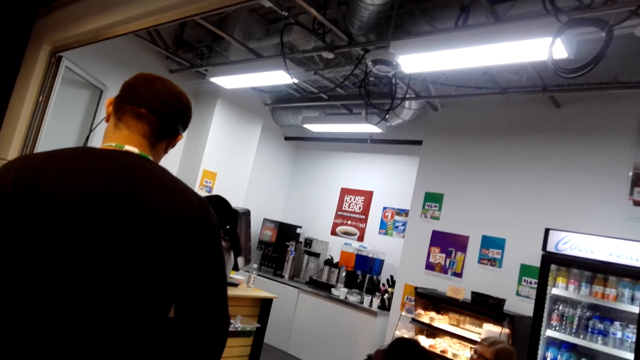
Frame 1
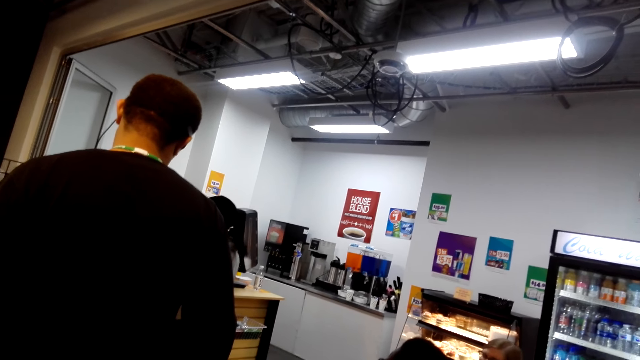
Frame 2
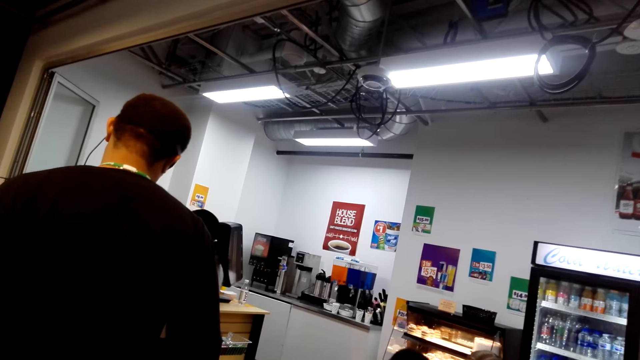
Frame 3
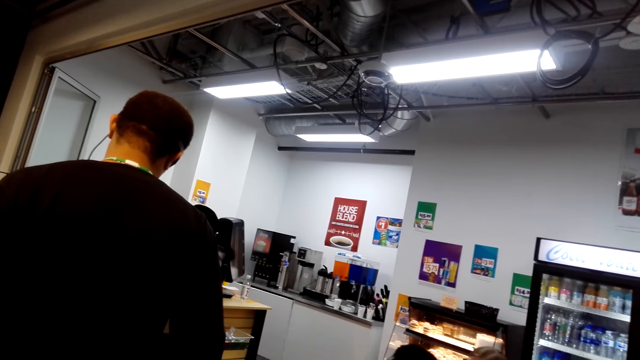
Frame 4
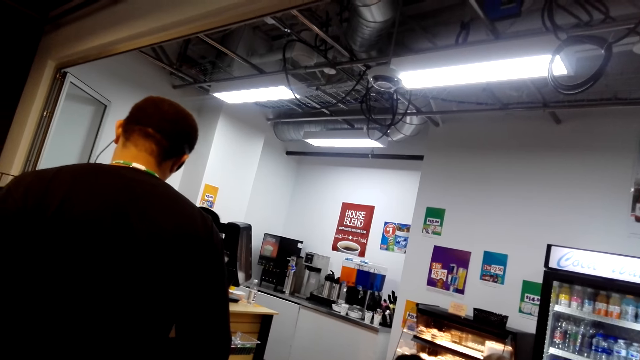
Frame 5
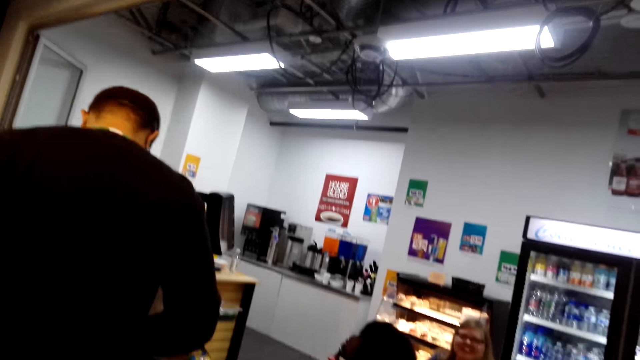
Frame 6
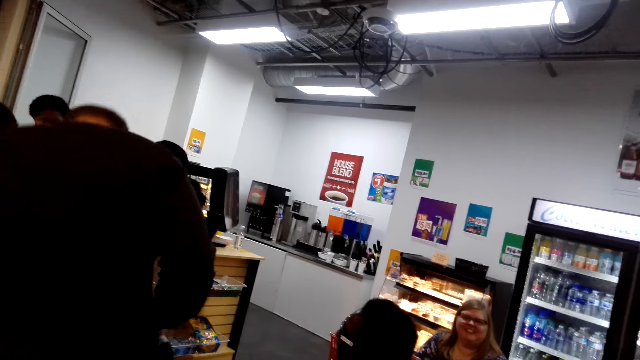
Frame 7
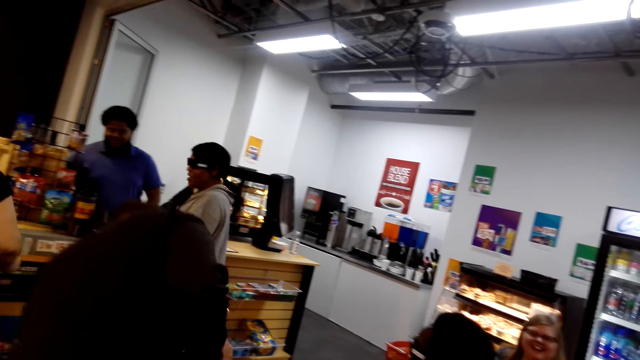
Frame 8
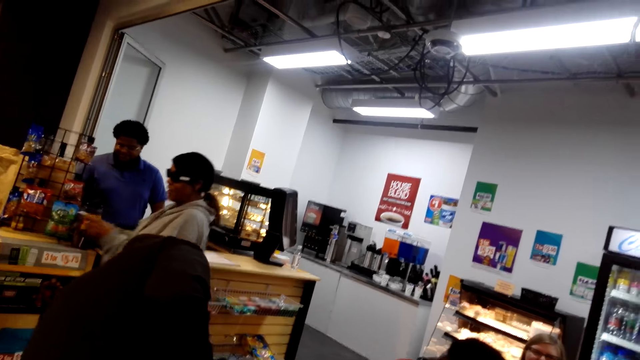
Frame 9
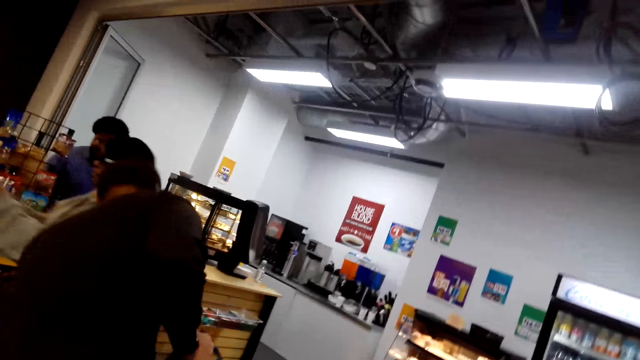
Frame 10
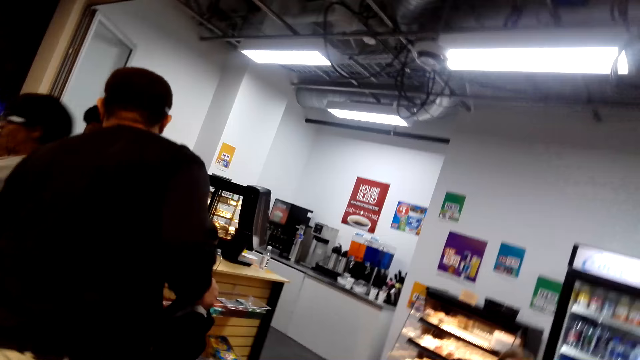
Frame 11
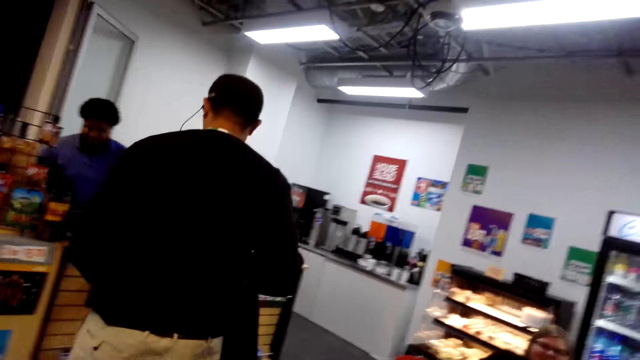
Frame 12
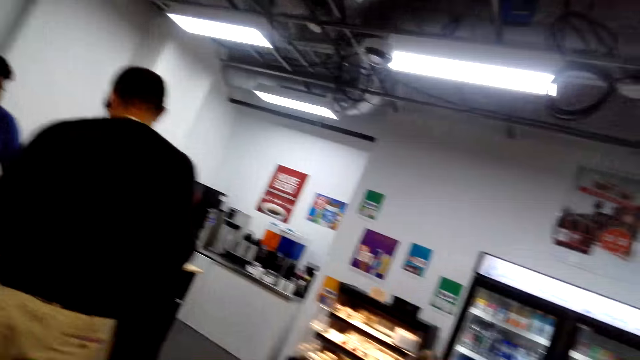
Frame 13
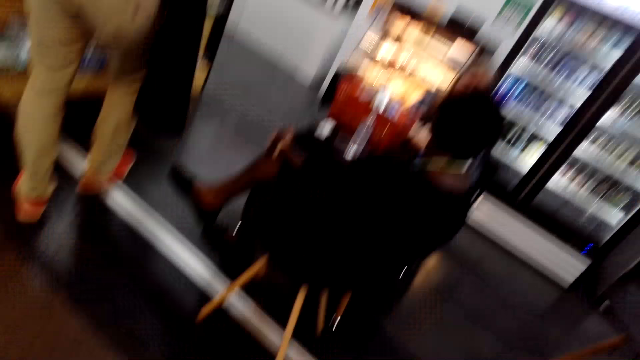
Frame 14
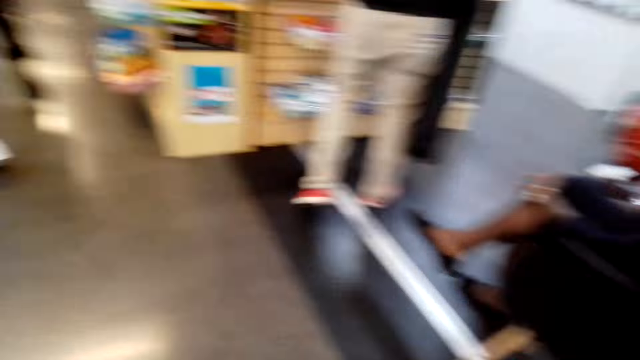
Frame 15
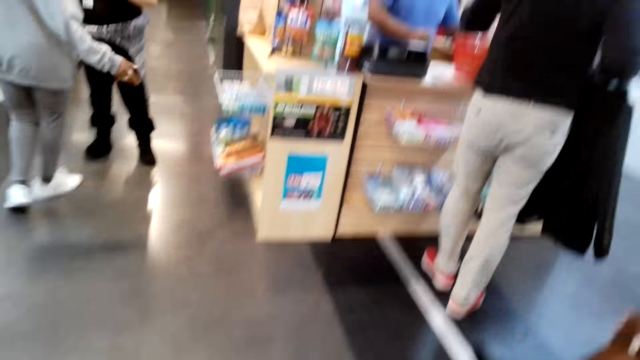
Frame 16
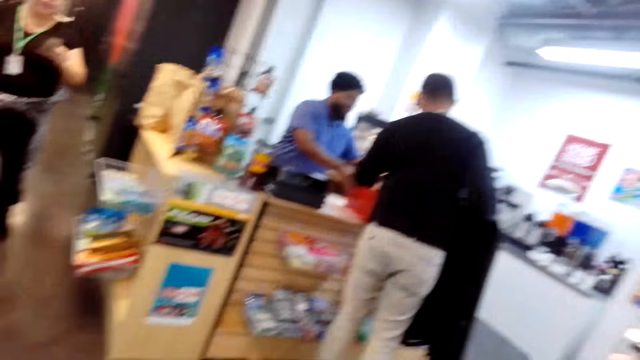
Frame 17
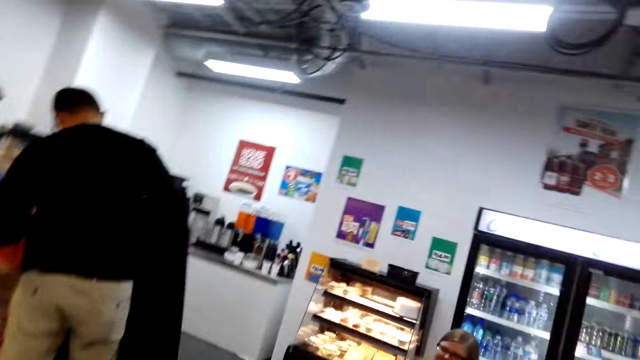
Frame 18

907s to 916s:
The camera wearer laughs. A woman drops the goods. A man walks around.

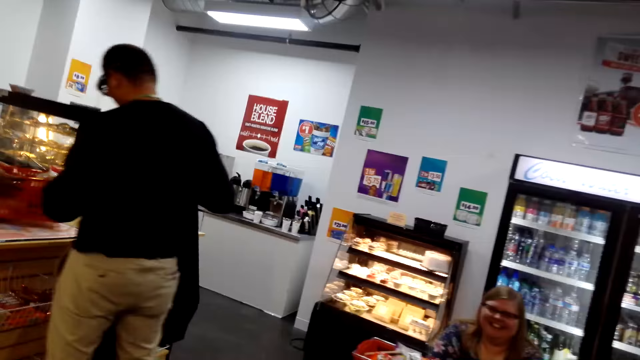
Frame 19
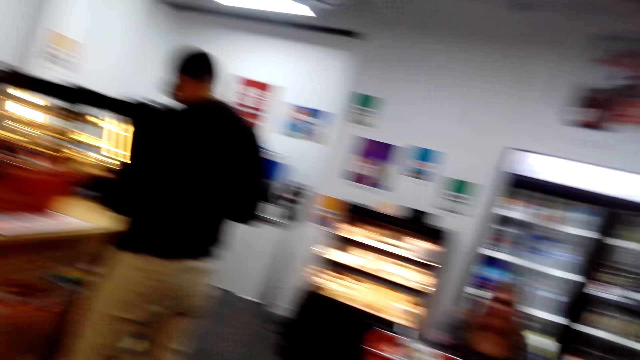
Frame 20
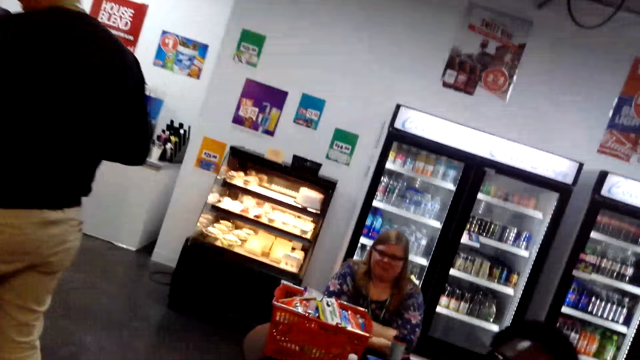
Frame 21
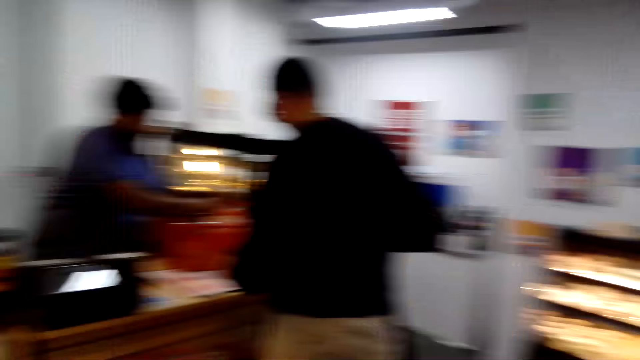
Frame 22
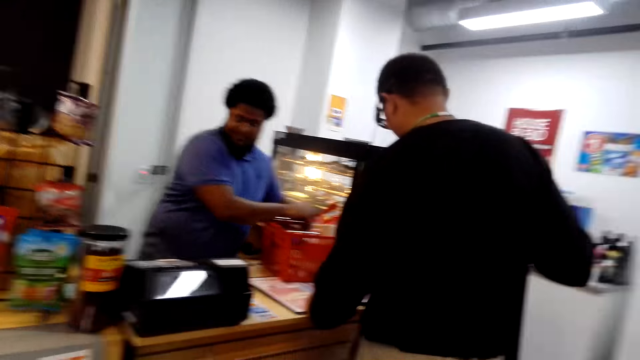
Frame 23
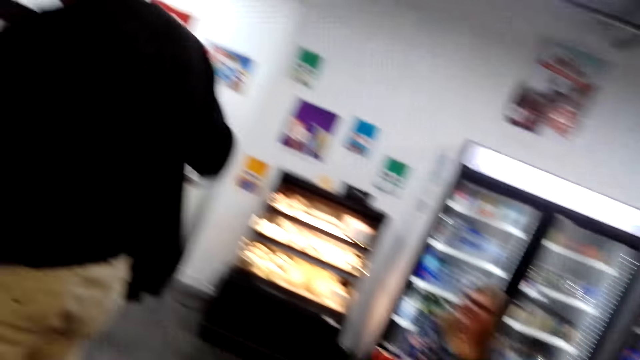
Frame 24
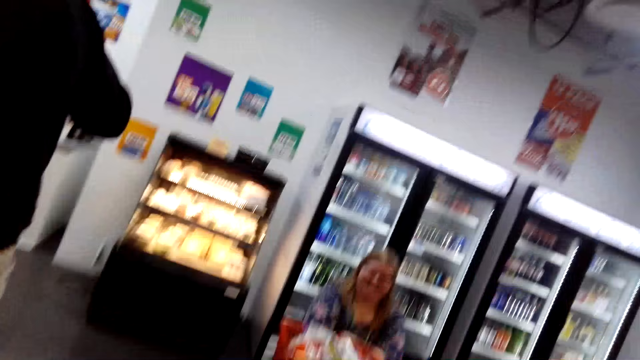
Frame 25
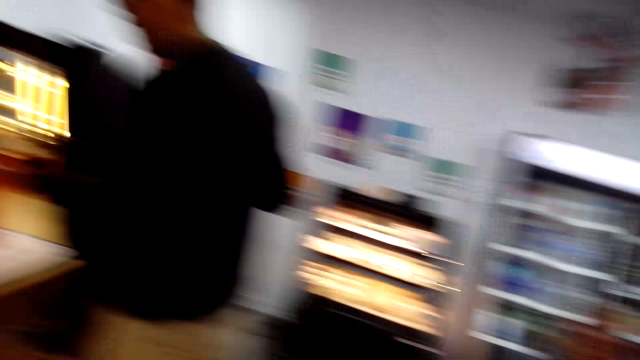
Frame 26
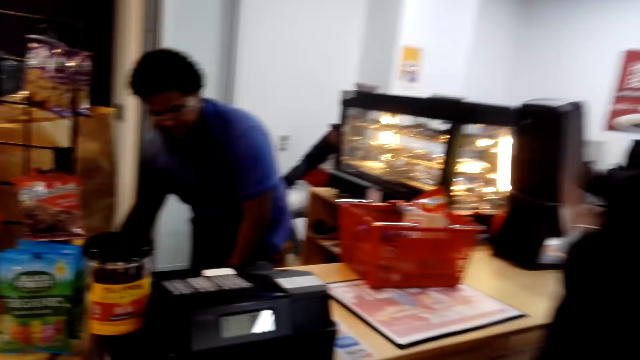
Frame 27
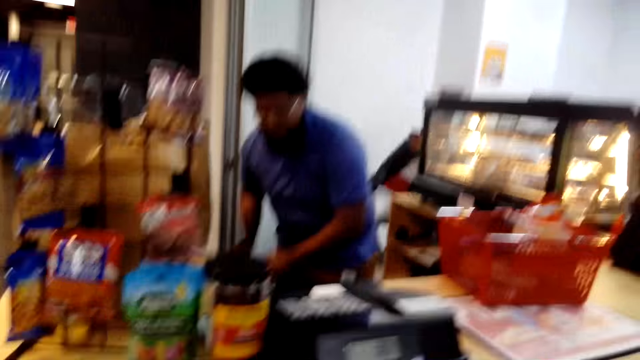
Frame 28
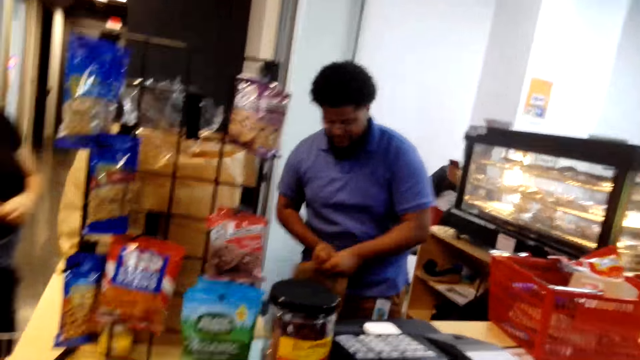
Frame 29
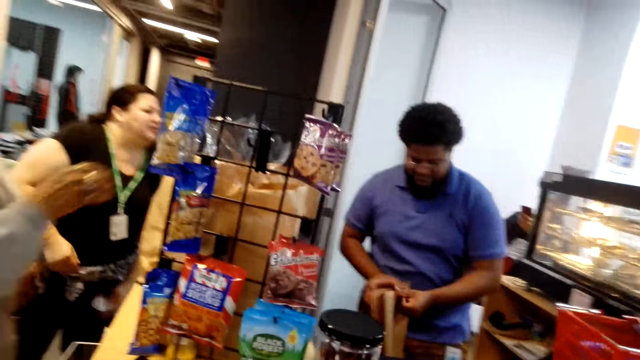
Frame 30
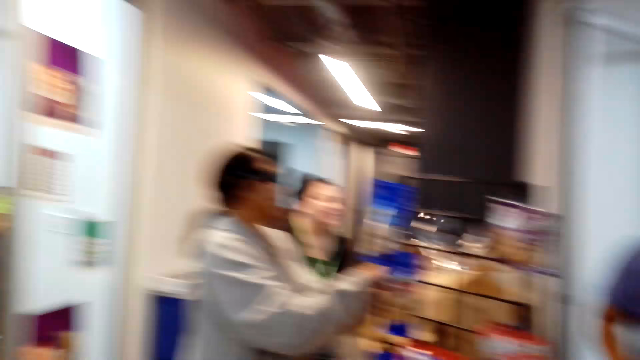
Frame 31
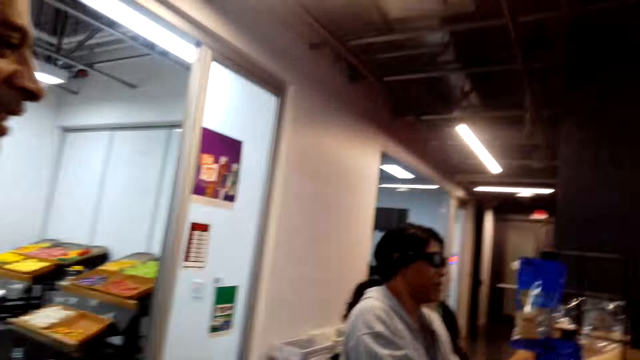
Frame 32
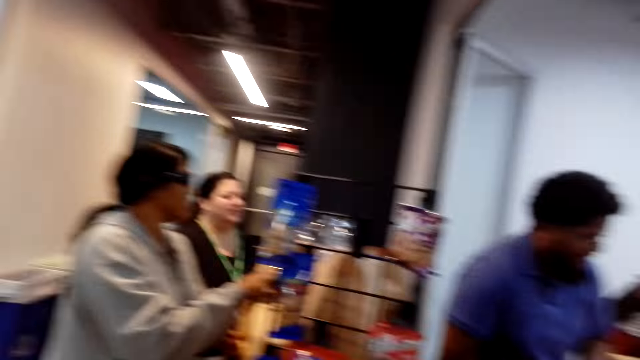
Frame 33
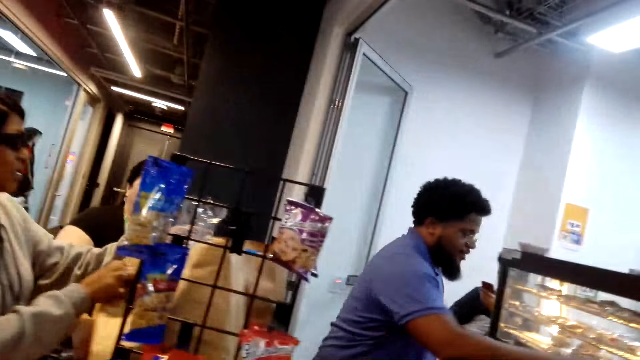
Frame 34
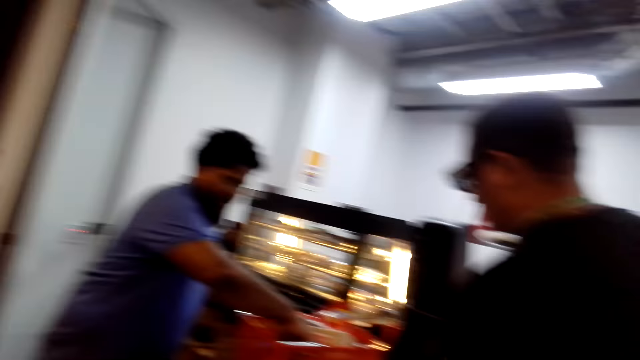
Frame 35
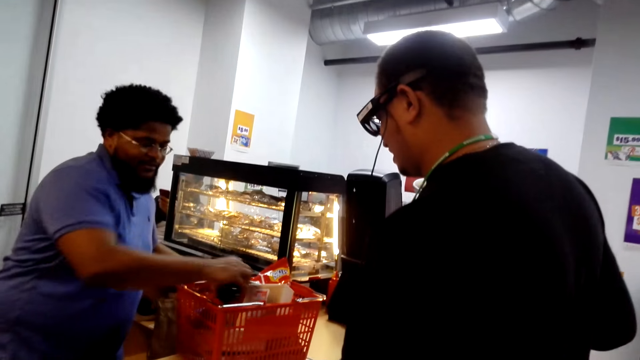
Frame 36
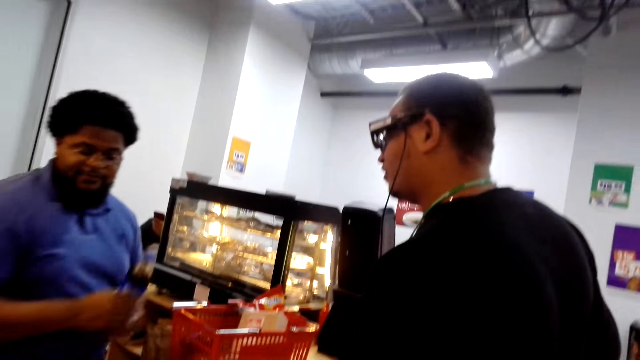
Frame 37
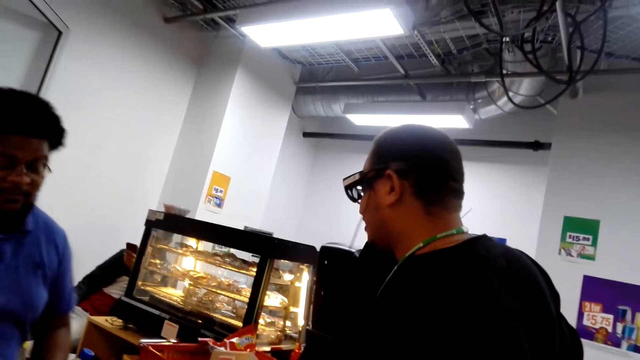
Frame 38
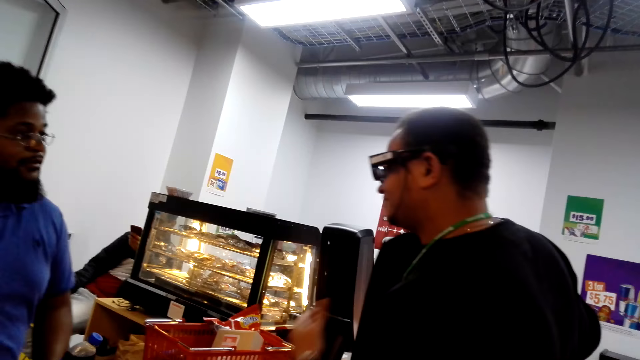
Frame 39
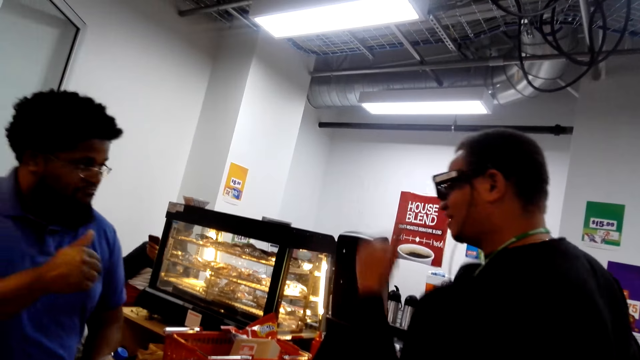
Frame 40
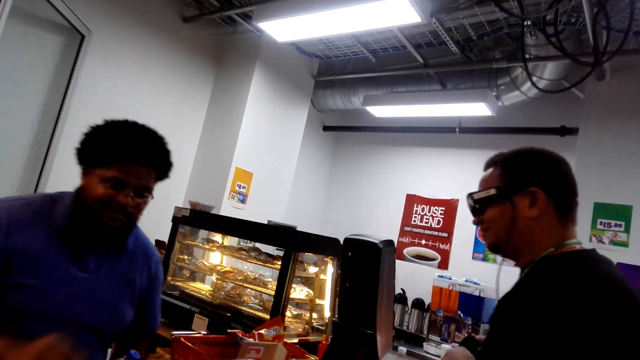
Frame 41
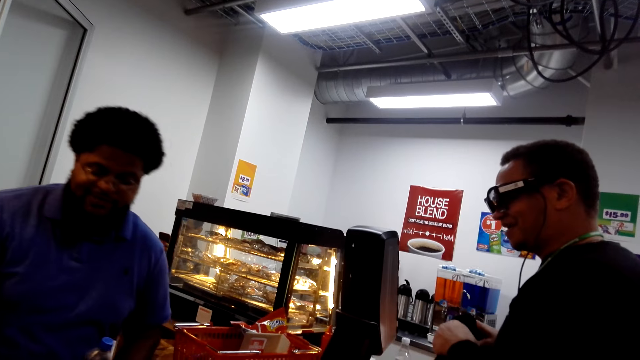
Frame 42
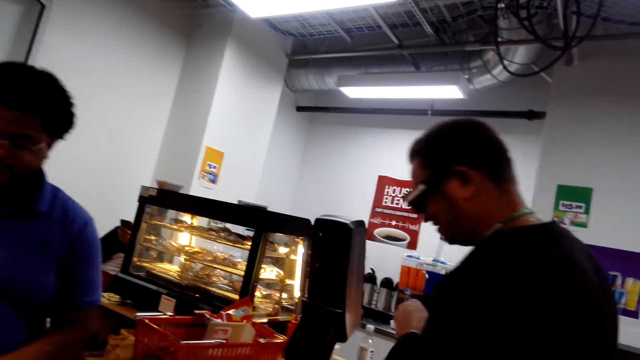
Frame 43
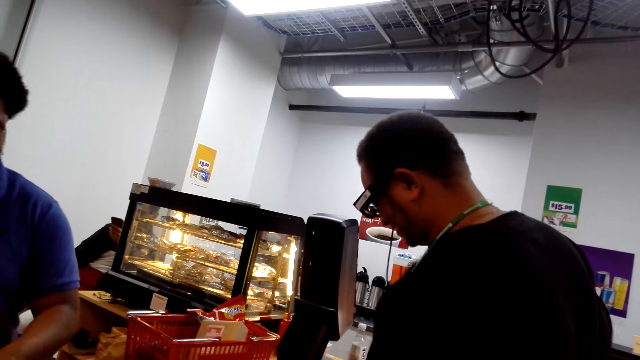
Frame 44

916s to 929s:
A man drops the basket. A woman talks. Another man touches the goods. The other man picks up the packaging paper. The camera wearer turns around. The other man picks up the goods and packs the goods.
